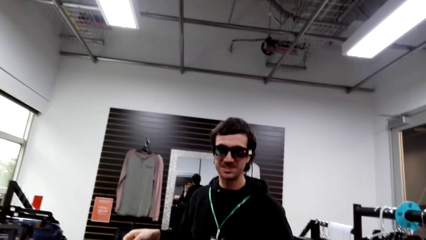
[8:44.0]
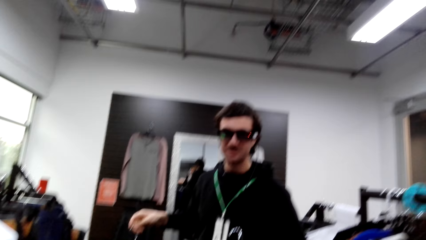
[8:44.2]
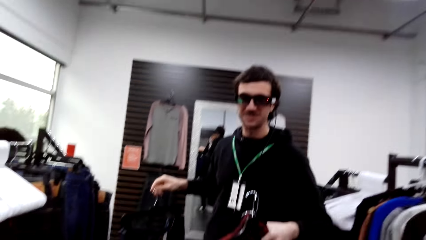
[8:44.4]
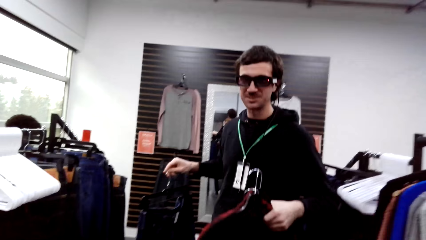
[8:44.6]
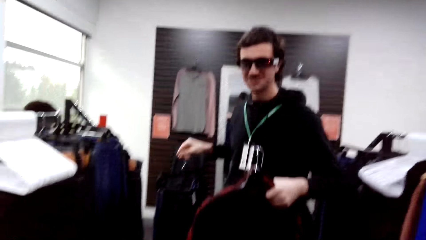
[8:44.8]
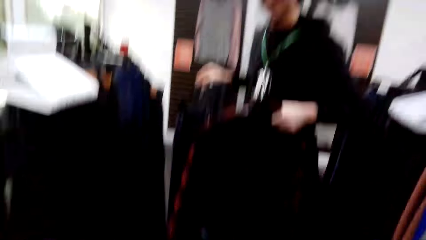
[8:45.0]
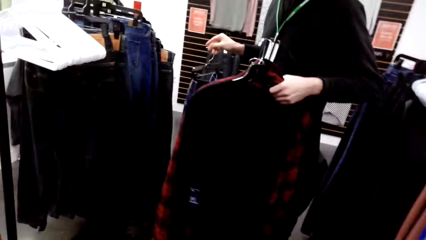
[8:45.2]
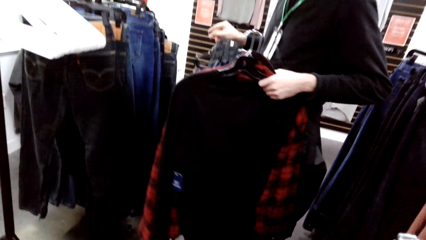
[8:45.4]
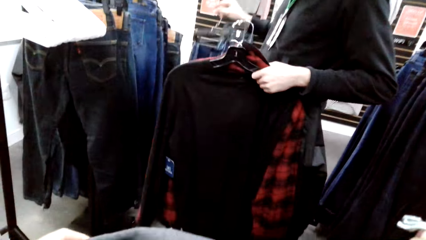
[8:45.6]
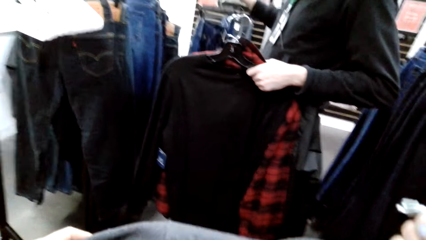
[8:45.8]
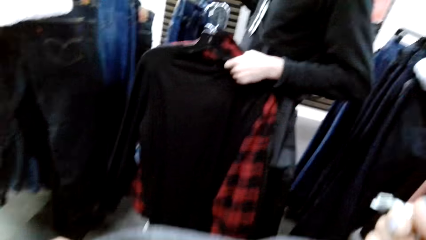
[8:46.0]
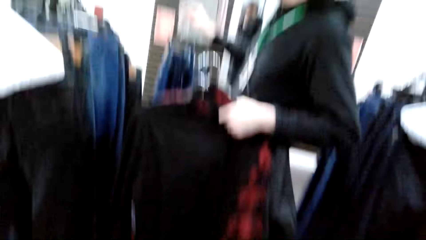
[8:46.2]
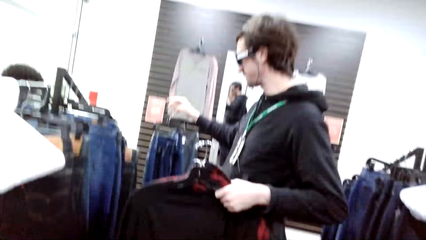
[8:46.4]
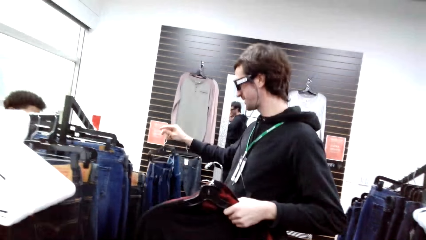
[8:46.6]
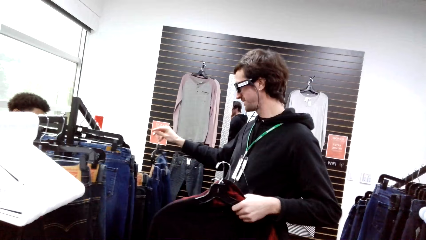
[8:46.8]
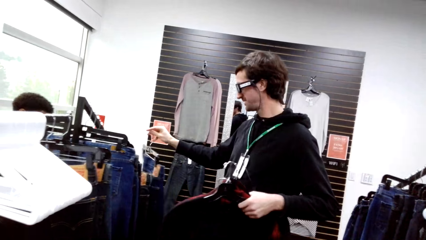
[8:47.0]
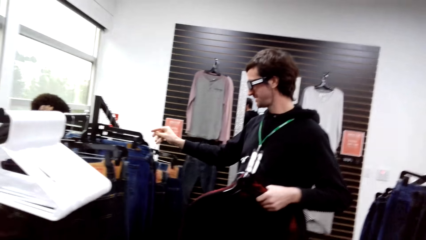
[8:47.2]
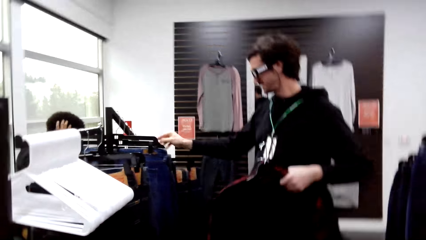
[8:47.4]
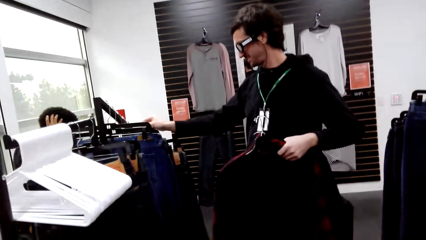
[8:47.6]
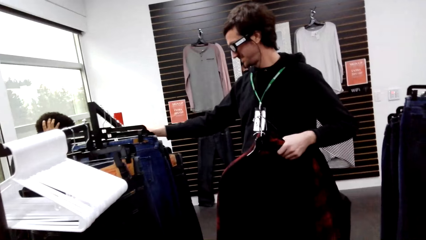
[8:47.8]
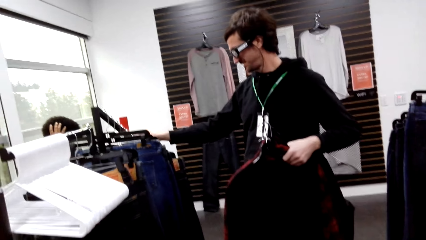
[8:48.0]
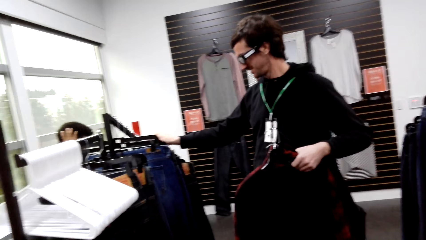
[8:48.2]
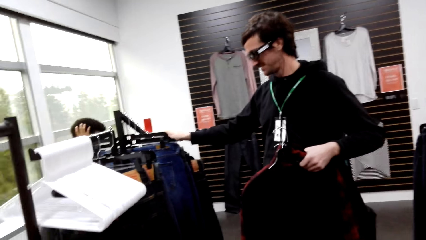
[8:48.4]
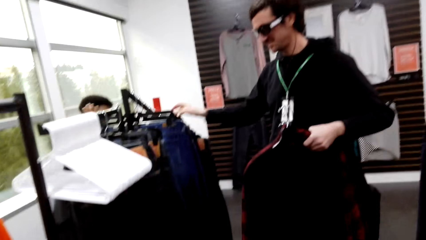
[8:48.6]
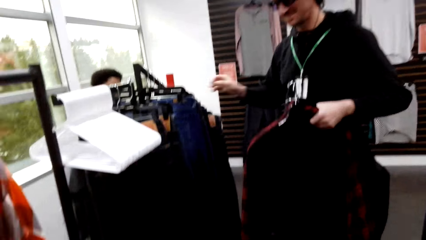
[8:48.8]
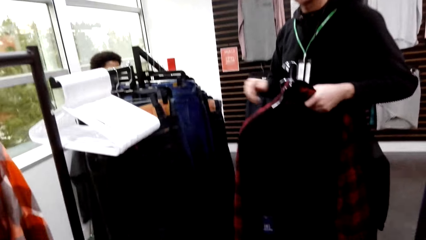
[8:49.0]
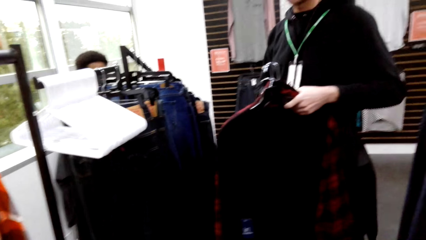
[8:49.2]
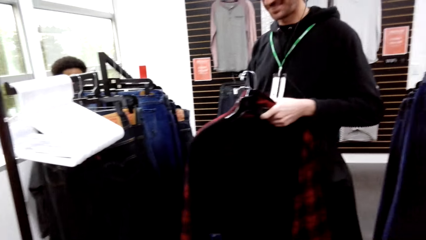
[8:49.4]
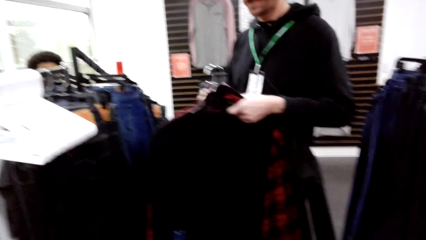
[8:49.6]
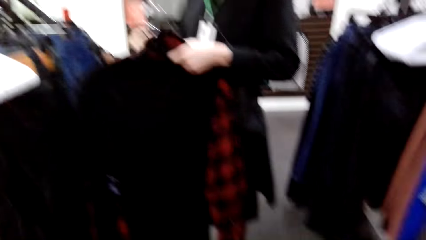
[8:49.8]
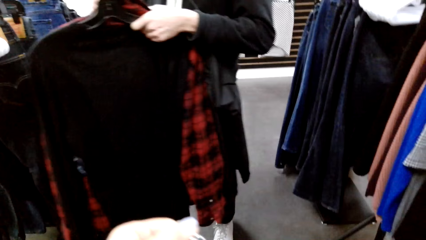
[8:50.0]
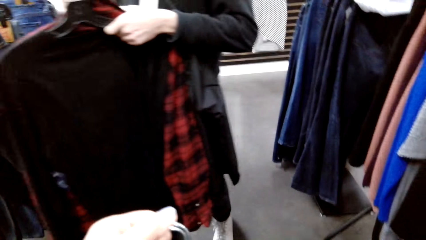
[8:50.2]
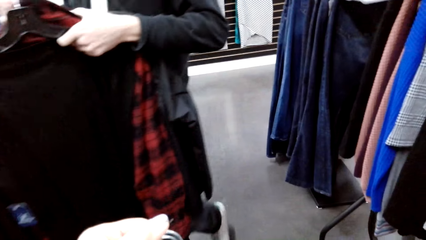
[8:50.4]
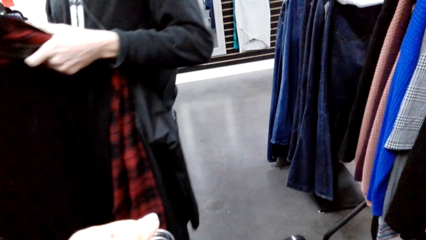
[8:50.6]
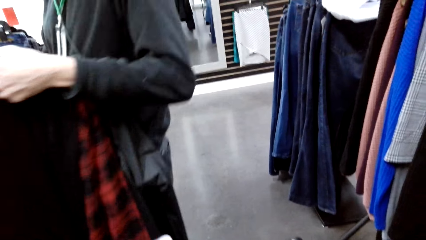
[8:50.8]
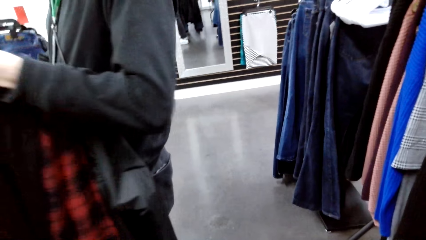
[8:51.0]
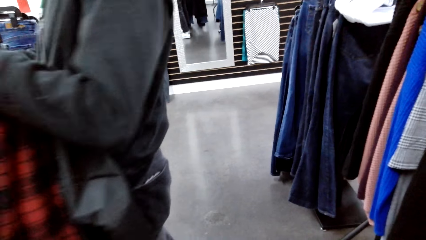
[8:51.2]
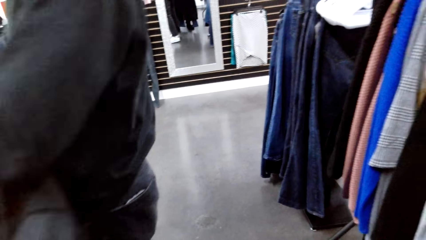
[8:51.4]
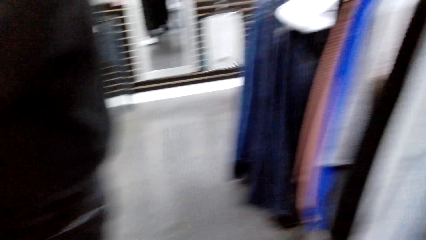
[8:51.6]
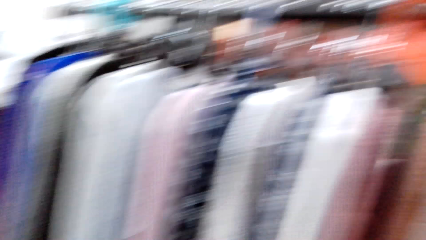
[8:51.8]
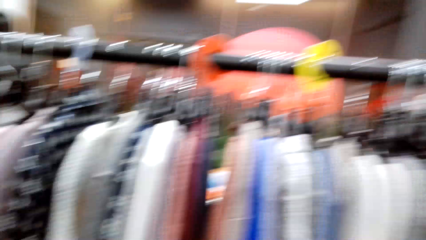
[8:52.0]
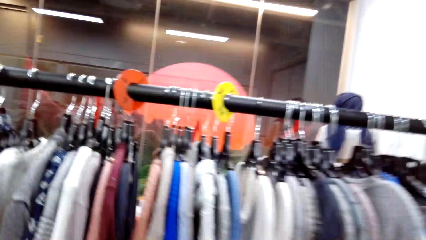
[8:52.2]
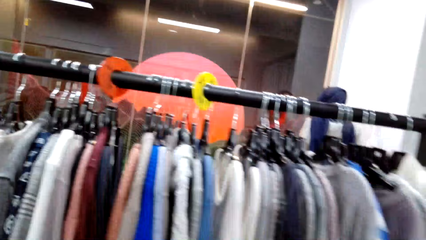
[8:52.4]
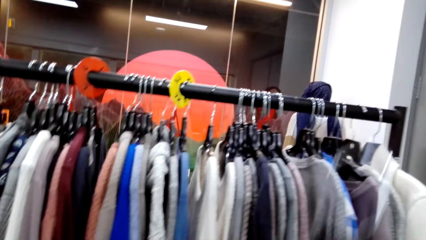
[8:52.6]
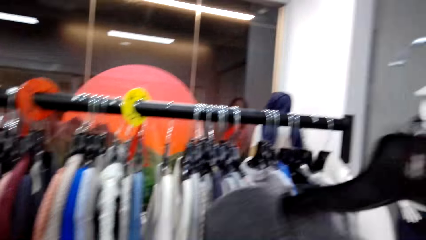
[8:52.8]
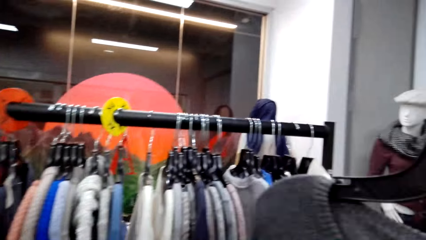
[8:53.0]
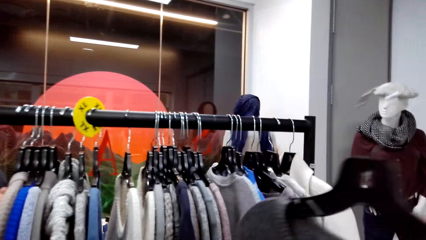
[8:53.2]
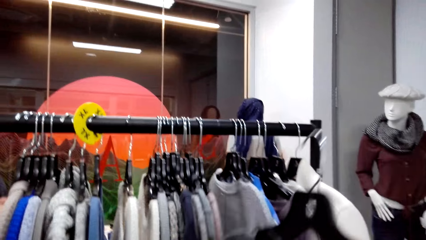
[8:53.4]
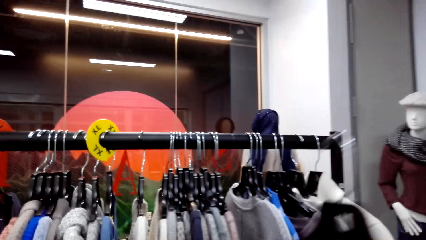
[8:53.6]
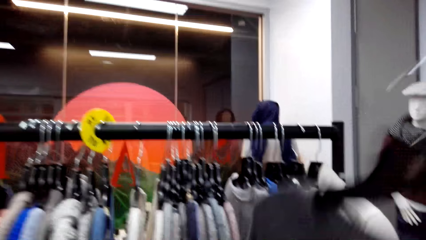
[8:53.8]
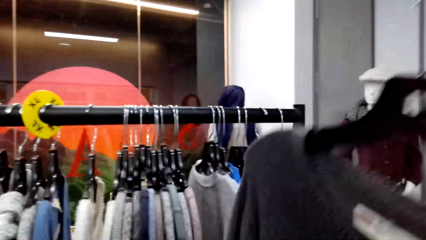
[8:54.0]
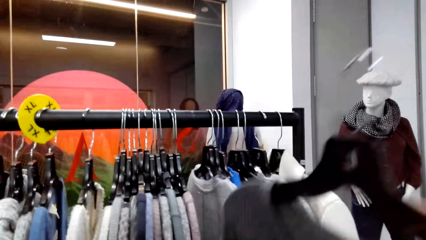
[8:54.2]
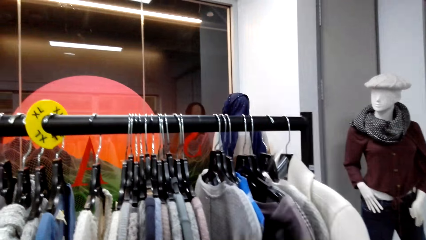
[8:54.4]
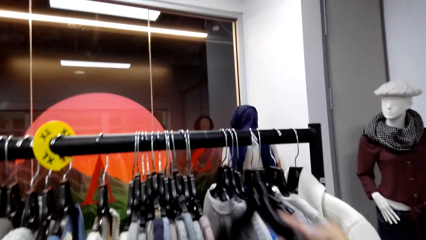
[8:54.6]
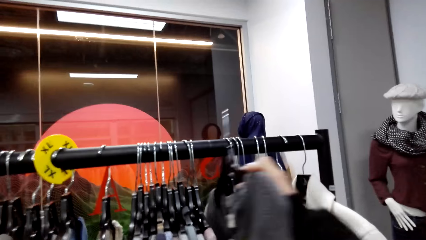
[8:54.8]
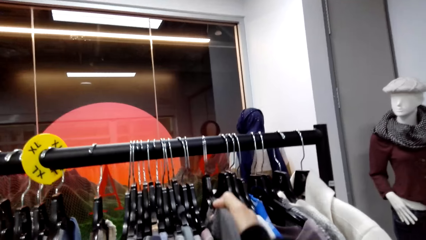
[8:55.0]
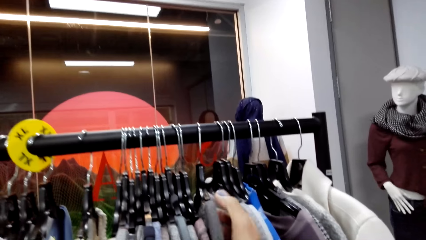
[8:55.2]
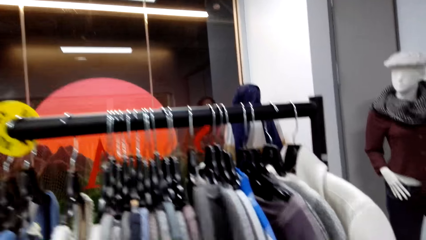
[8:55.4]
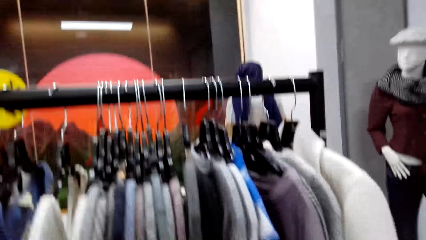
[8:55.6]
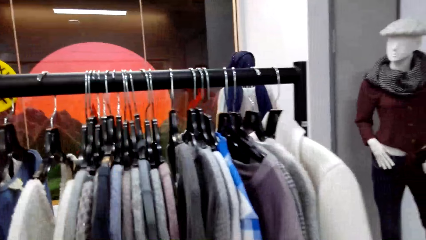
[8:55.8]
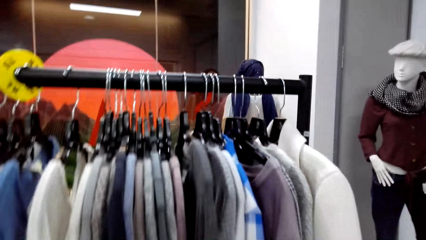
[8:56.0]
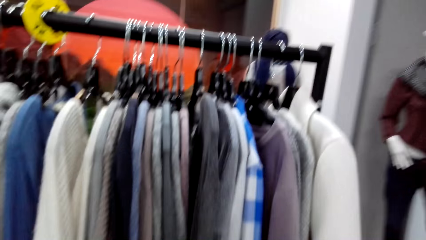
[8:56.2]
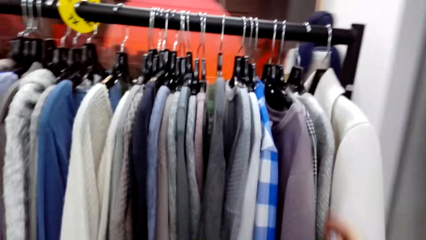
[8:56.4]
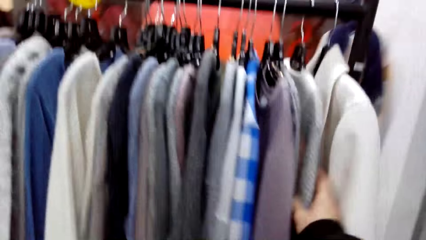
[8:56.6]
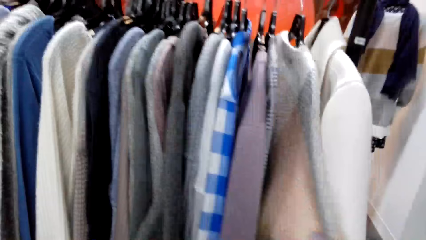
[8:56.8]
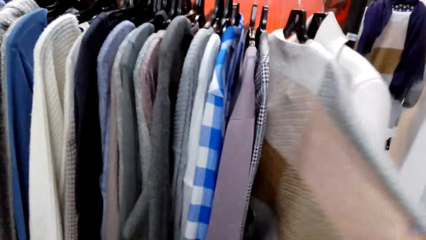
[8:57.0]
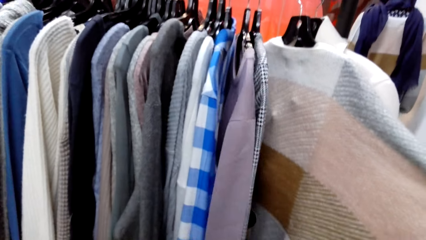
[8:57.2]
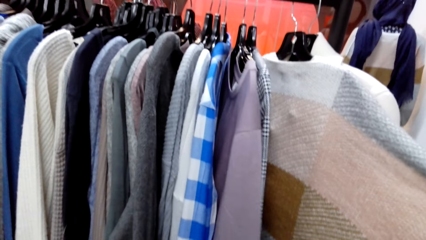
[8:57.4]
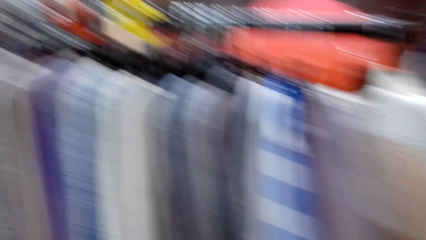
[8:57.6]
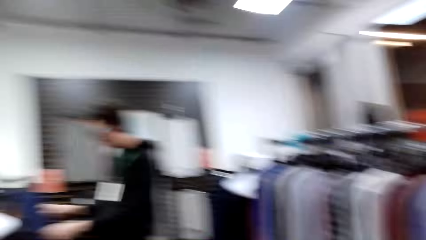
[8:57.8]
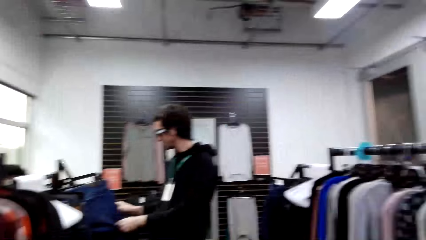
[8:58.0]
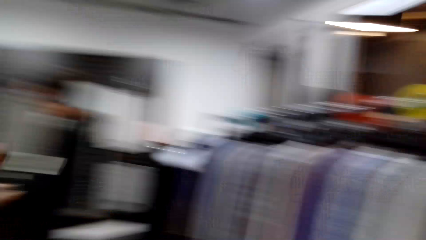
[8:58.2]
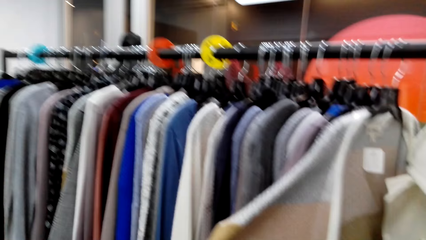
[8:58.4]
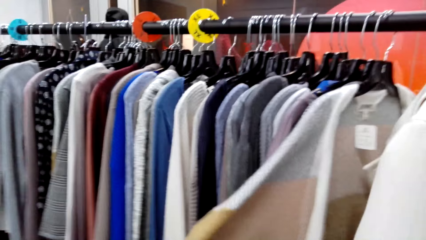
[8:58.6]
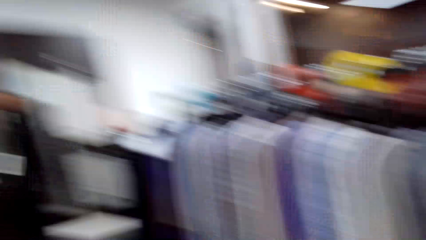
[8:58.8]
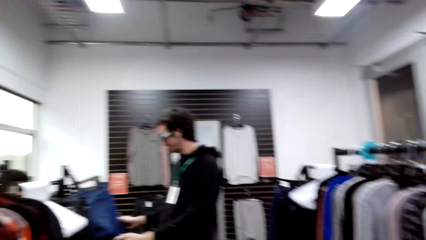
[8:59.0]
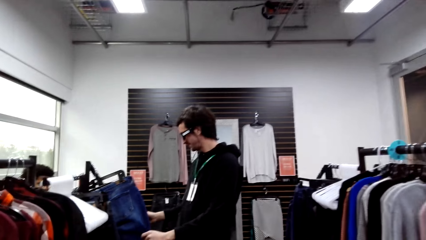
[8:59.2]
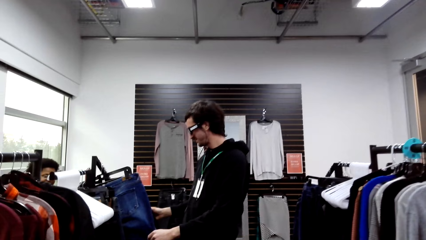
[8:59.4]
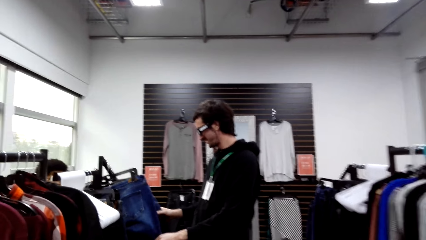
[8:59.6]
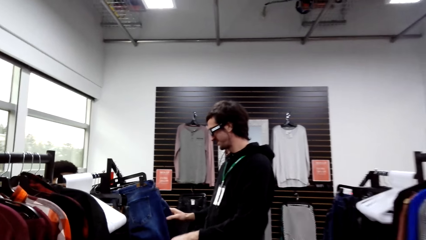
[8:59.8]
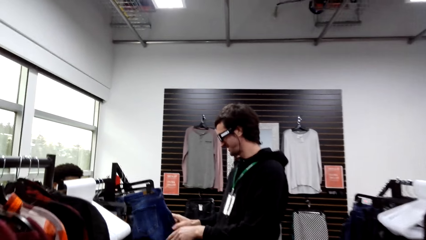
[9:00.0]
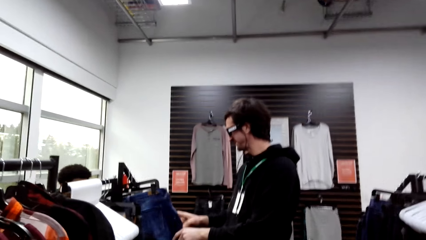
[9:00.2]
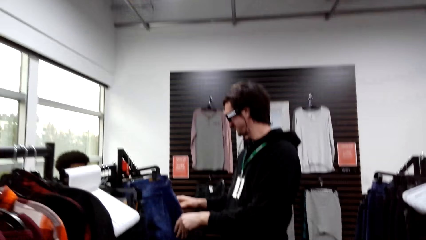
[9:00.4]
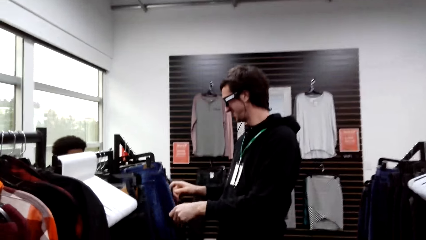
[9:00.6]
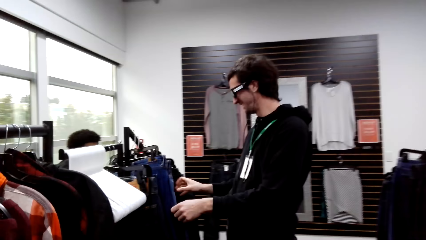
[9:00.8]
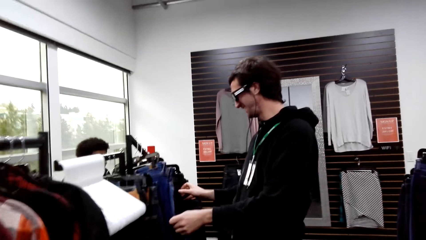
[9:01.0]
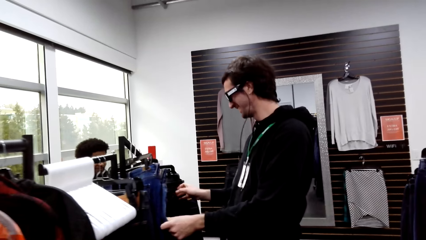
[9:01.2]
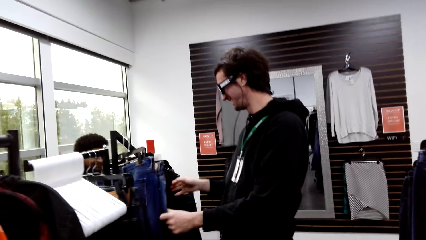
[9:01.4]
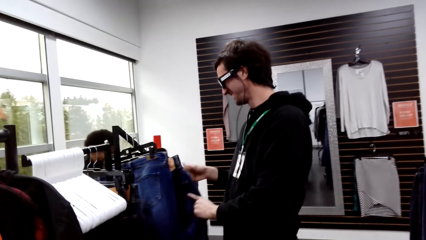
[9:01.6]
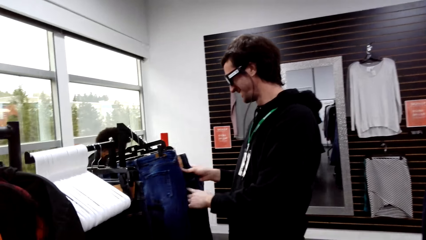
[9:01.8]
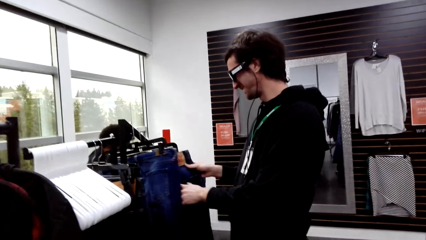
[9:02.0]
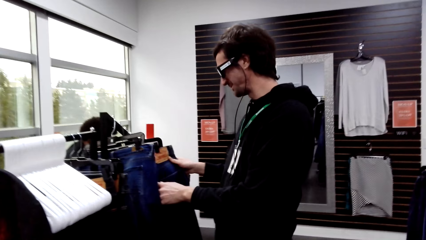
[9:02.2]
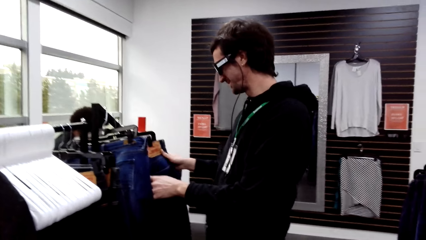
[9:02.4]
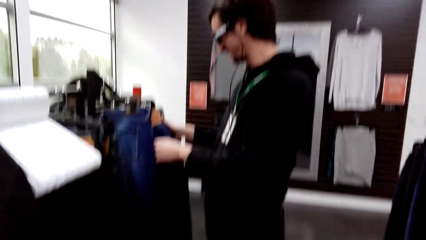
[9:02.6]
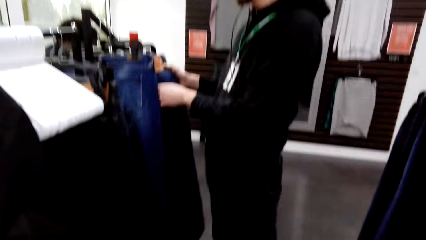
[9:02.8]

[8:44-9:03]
A man converses with the camera wearer. He places pants on the rack. He converses with the camera wearer. He places clothes on the rack. The camera wearer looks around the store. They hang clothes. They hold a sweater. The man converses with another man. The camera wearer walks around the store. A man looks on the clothes.
